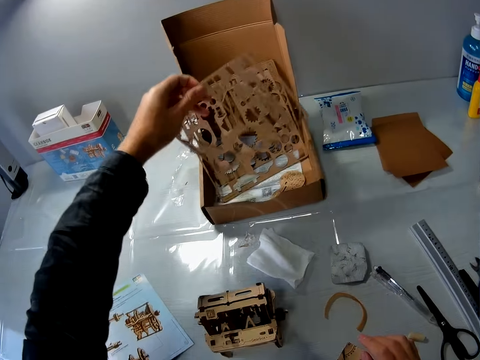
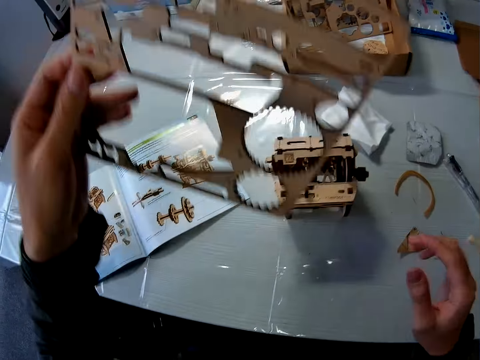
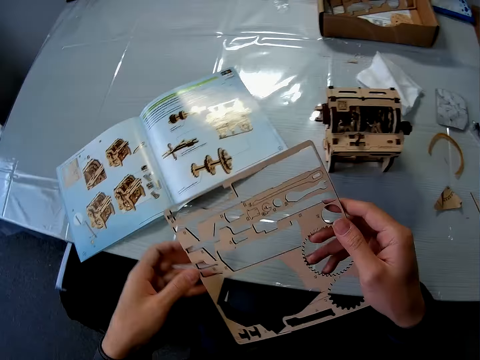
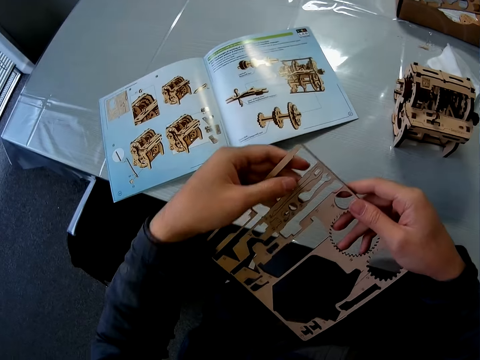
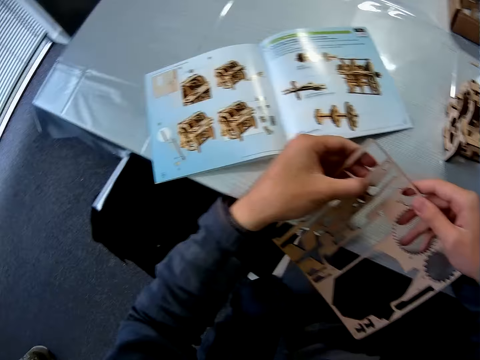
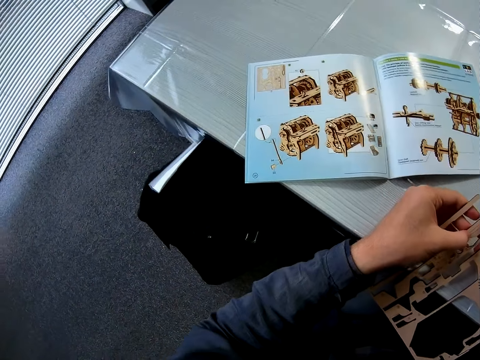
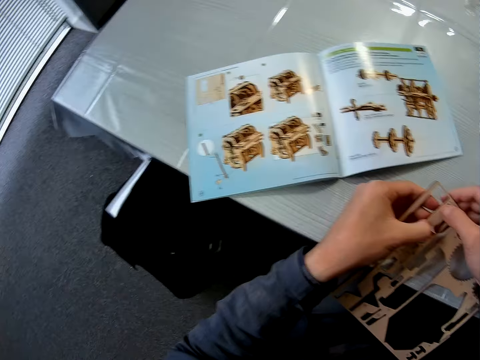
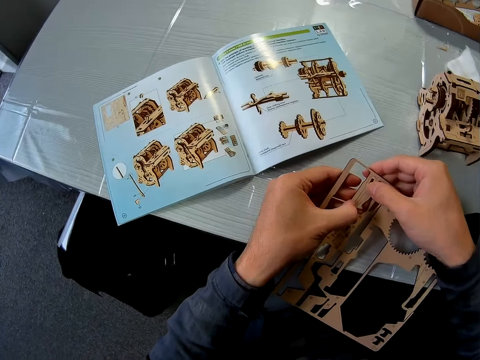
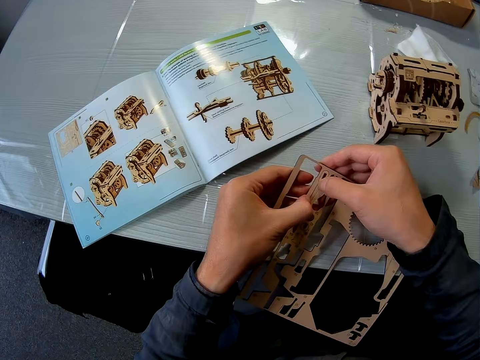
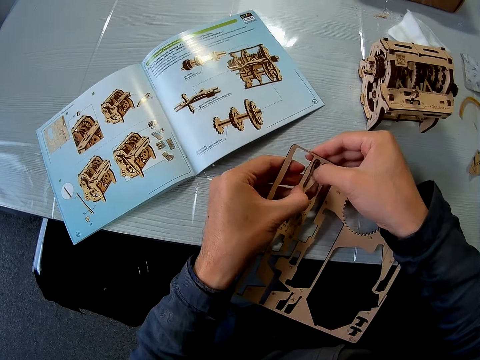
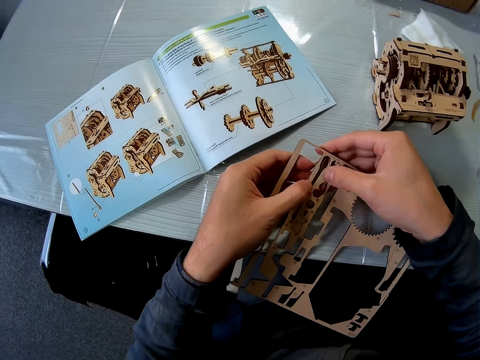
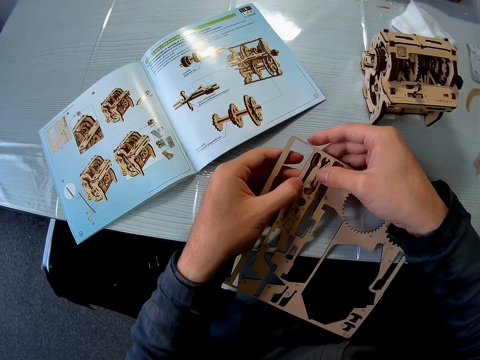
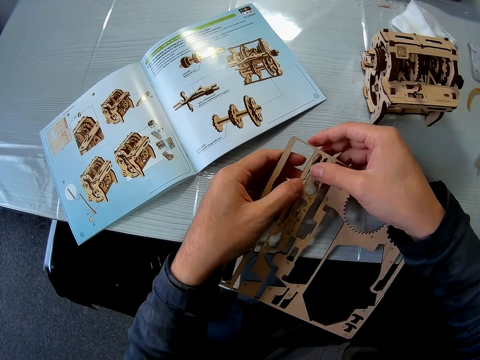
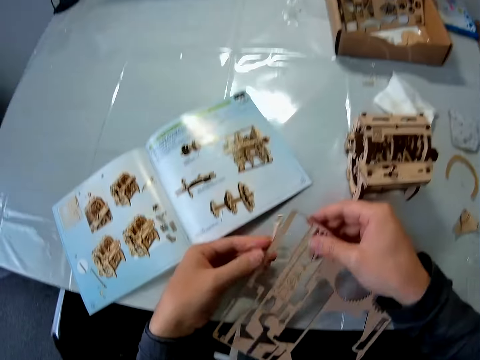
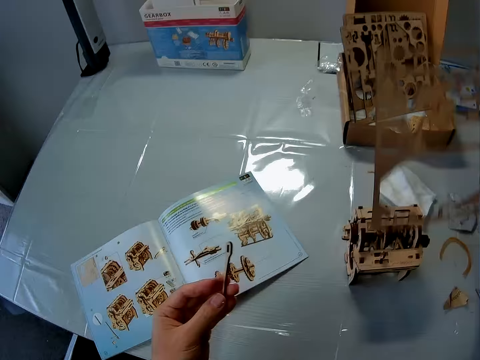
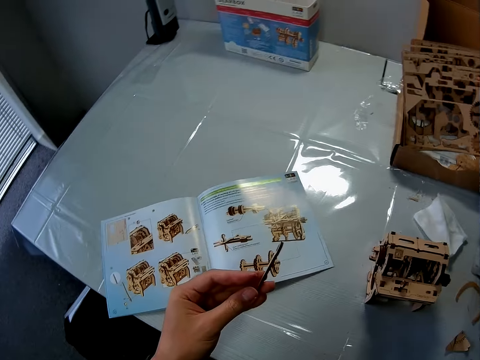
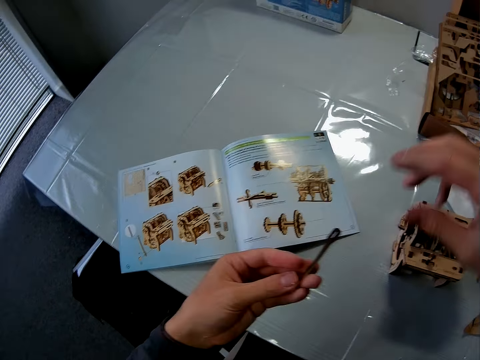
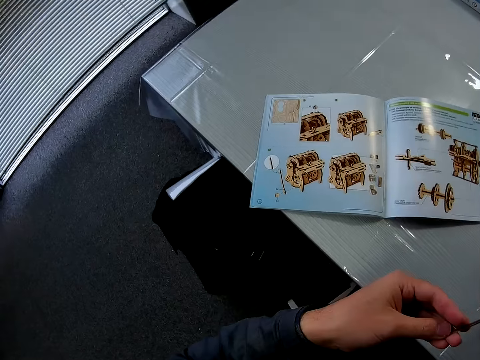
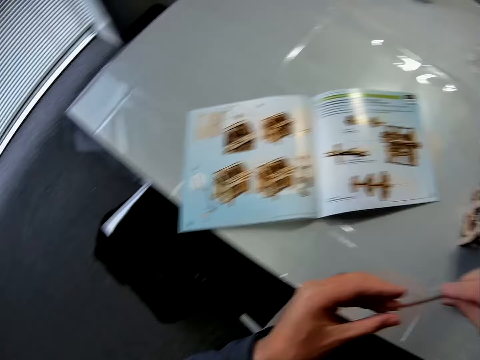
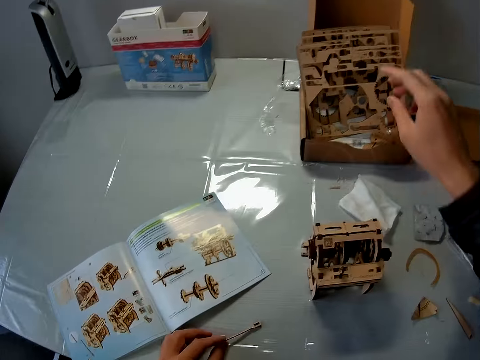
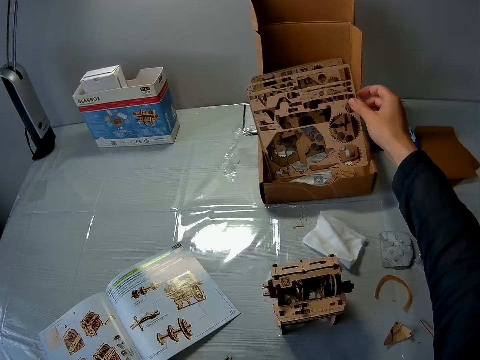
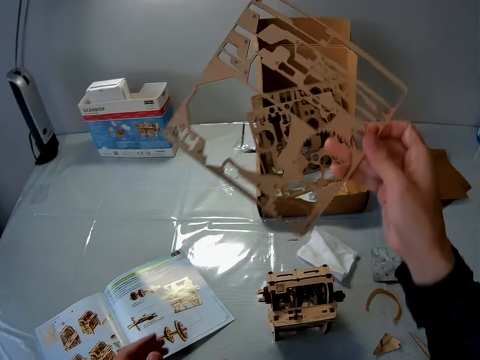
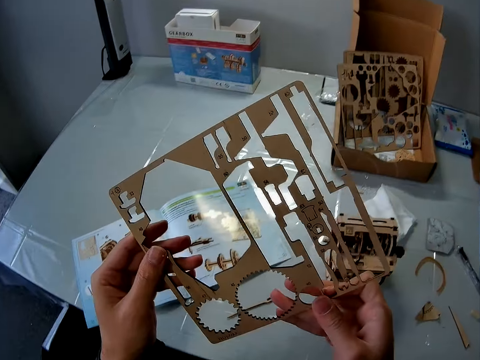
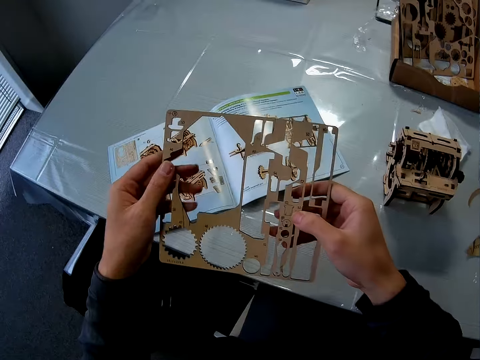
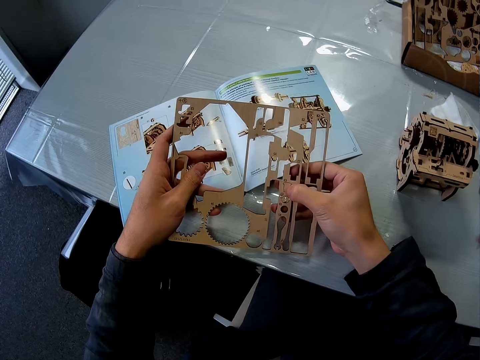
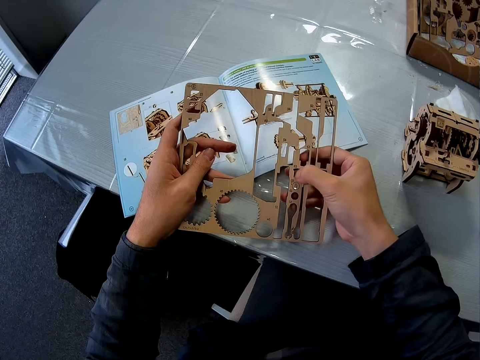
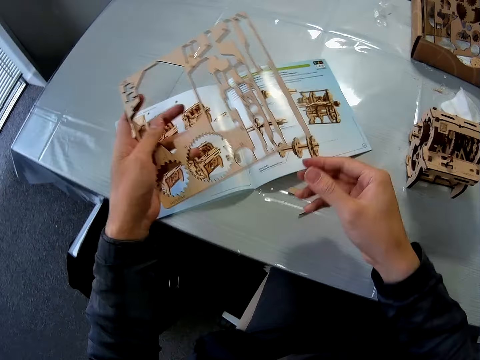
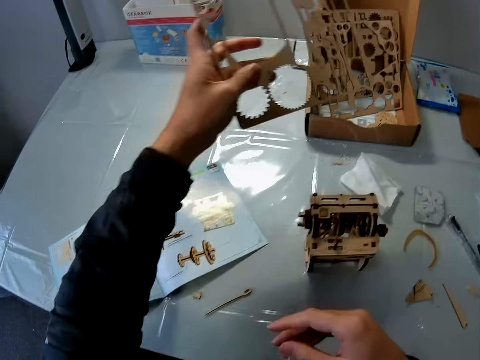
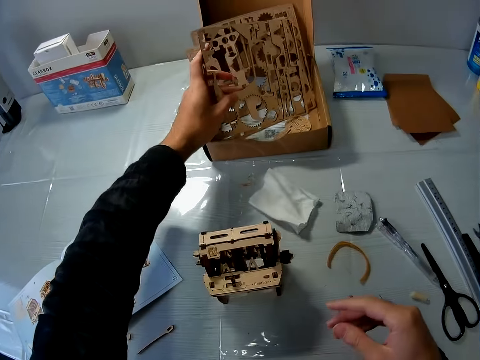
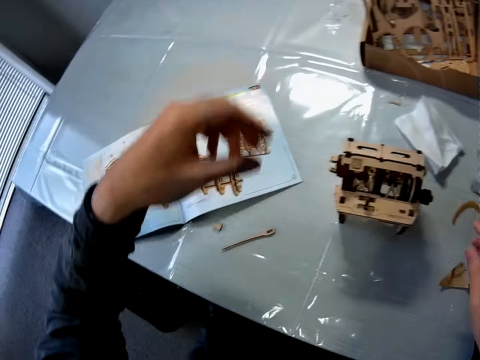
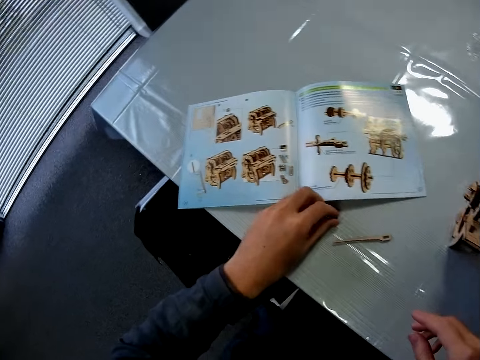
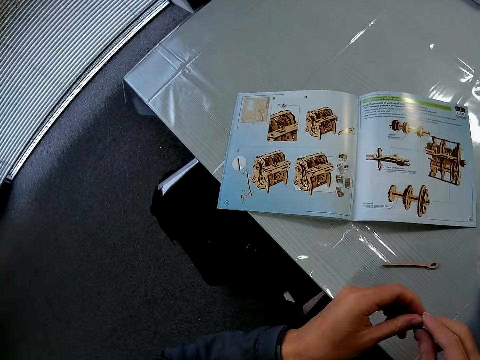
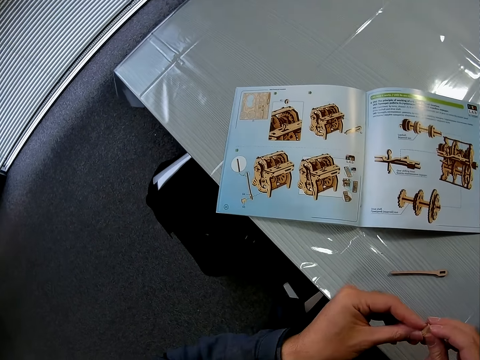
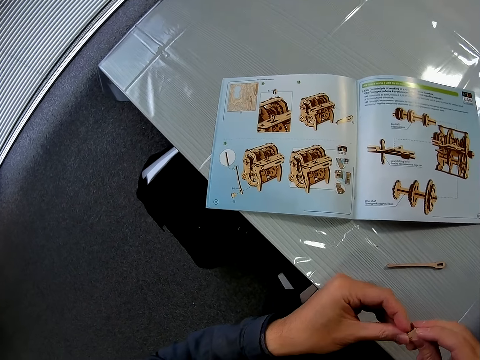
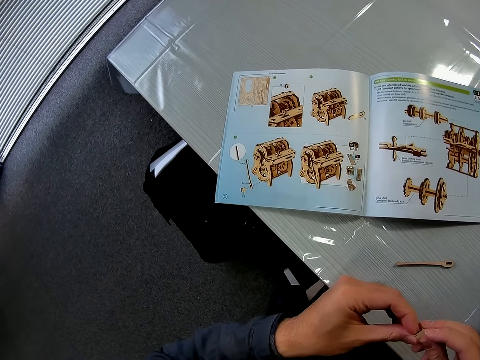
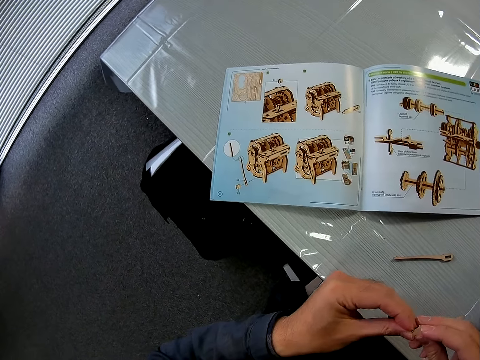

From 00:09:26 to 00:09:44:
The camera wearer holds on the laser wood craft kit. He removes the model piece or piece of cardboard from the laser wood craft kit. He puts the laser wood craft kit on the box. He cleans the piece of cardboard with his fingers. He holds the model piece. He picks the laser cut wood craft kit from the carton. He holds on the laser wood craft kit. He removes the model piece from the laser wood craft kit. He puts the laser wood craft kit on the box. He picks up the piece of cardboard from the table. He holds the model piece. He cleans the piece of cardboard with his fingers.

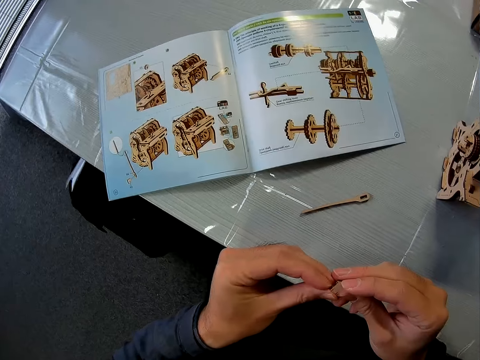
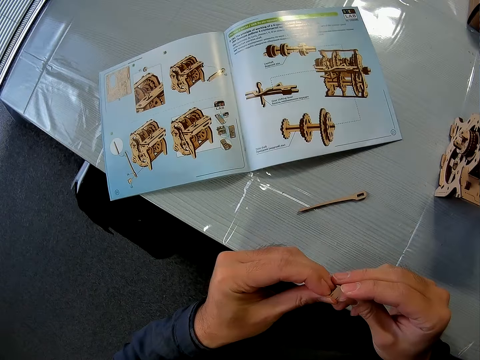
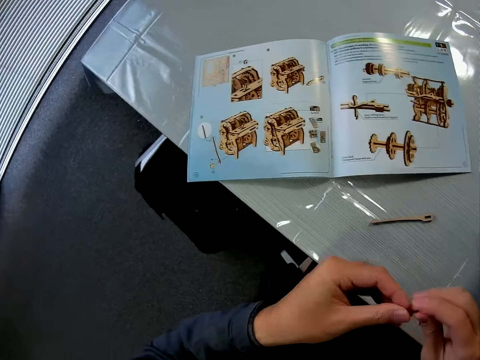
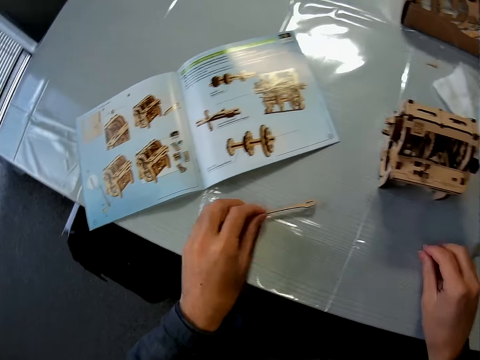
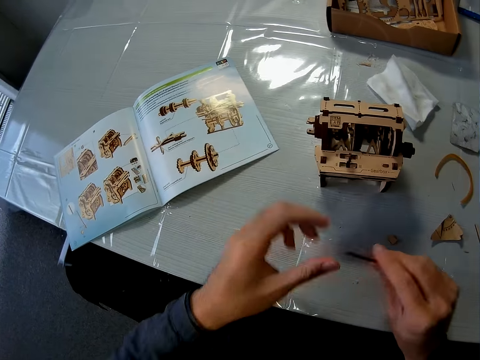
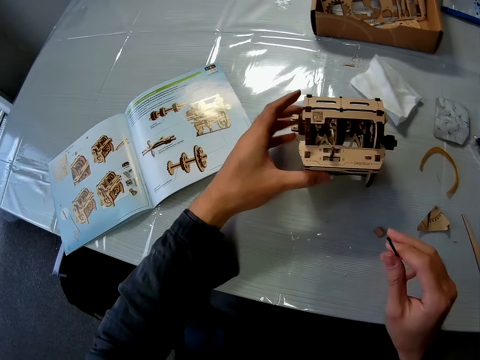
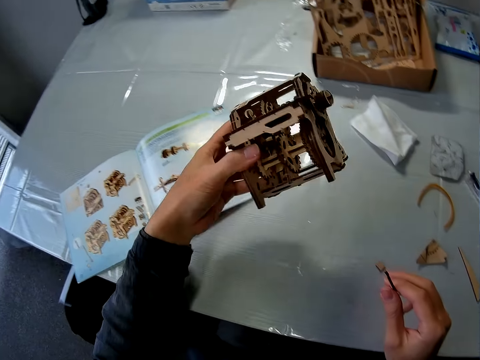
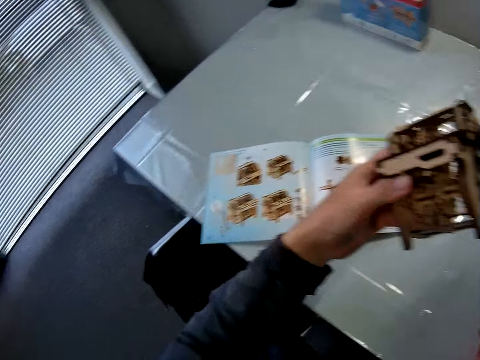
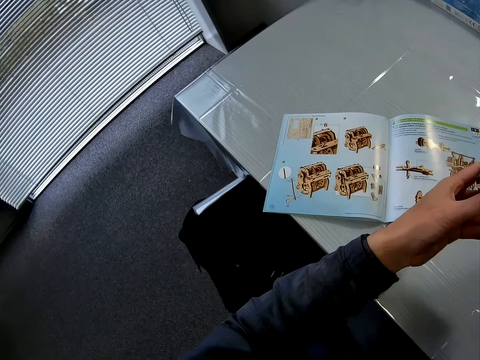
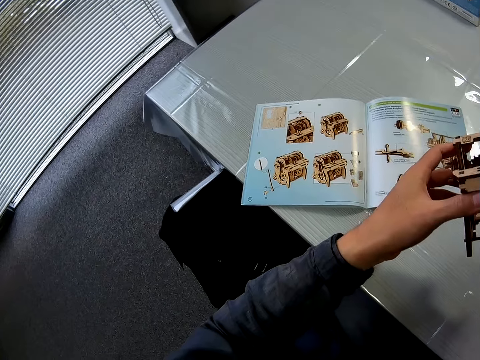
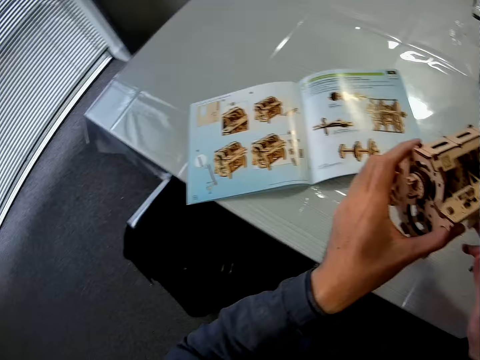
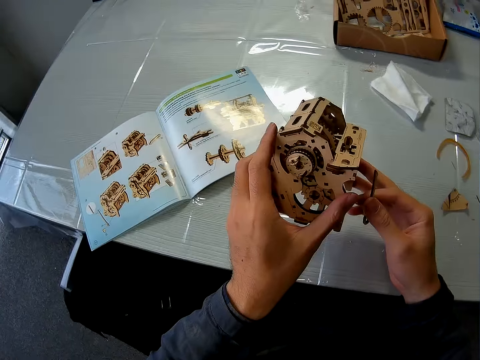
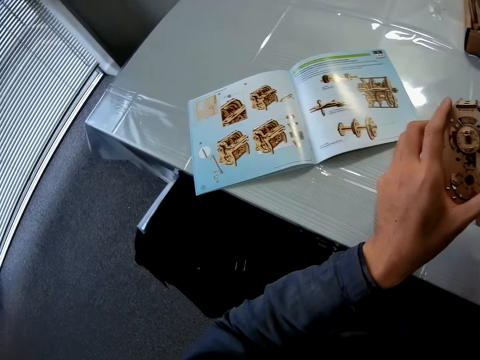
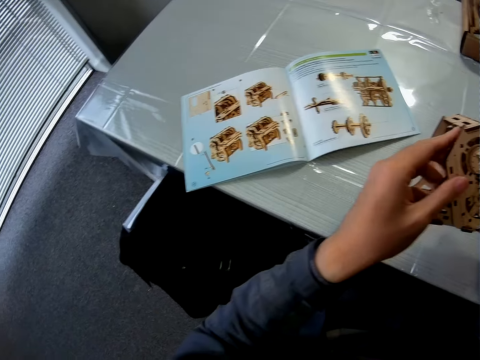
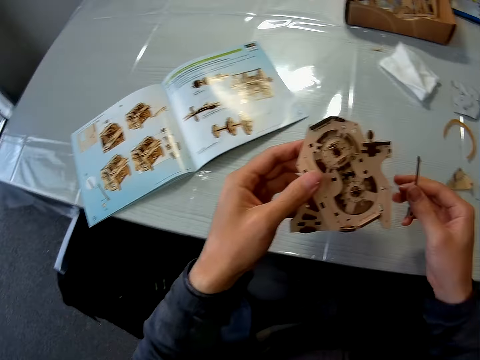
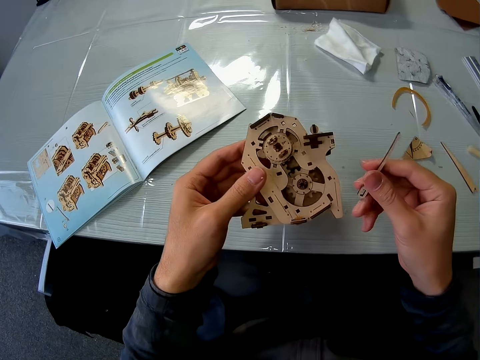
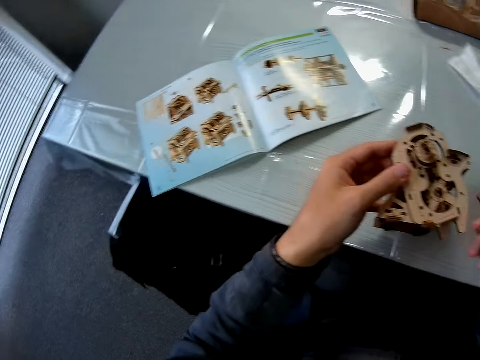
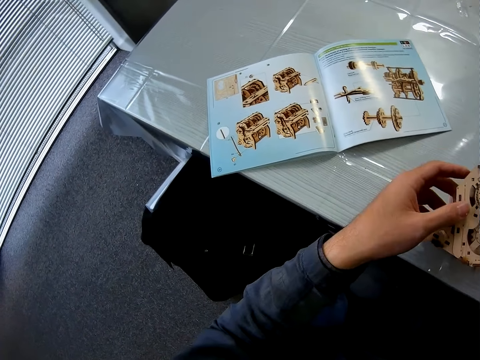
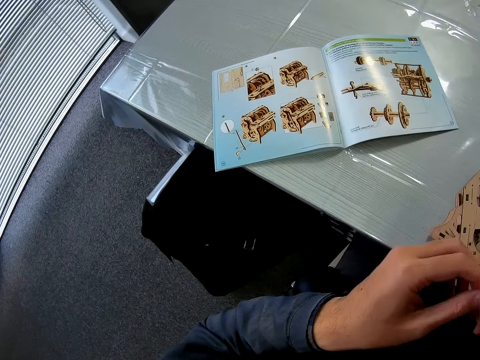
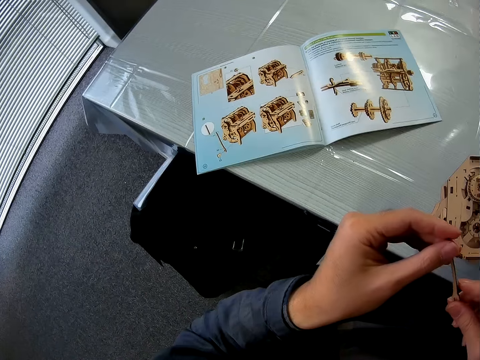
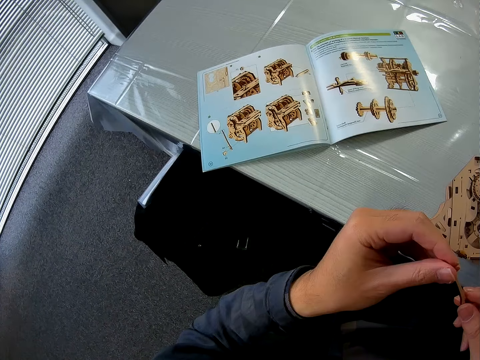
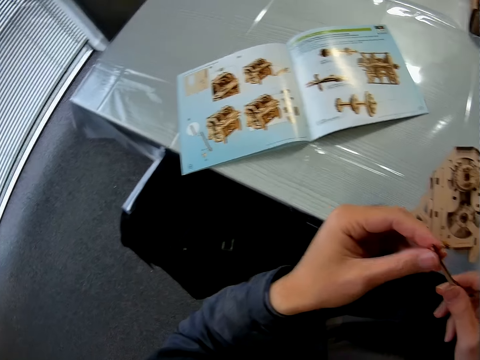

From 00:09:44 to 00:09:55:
The camera wearer drops the piece of cardboard on the table with his right hand. He picks up the other piece of cardboard from the table with his left hand. He picks up the cardboard structure or model from the table. He holds the model. He drops the cardboard structure on the table. He cleans the piece of wood with his fingers.
